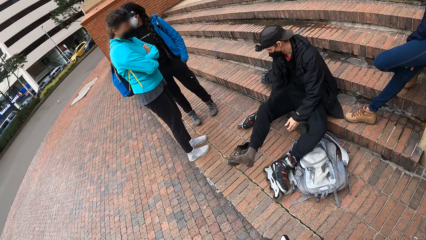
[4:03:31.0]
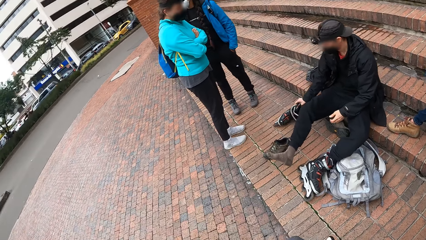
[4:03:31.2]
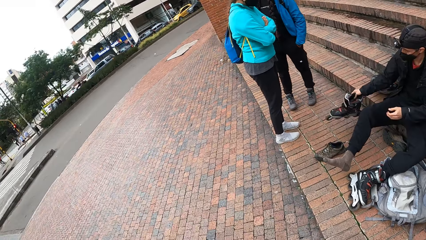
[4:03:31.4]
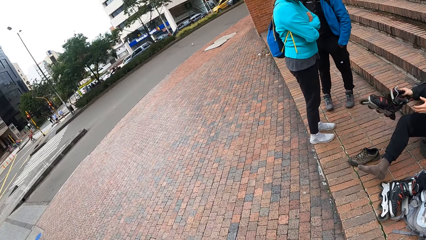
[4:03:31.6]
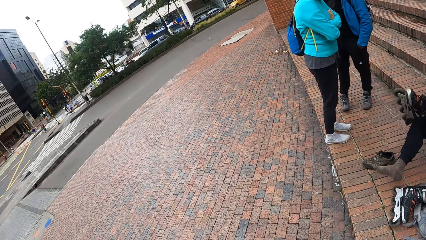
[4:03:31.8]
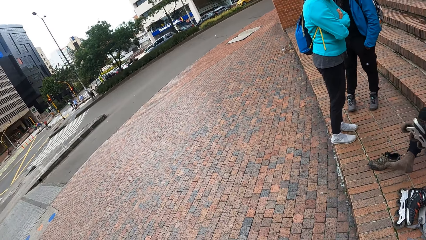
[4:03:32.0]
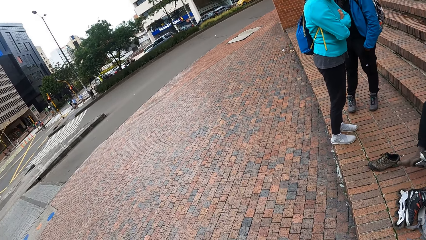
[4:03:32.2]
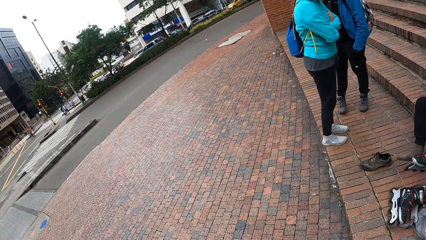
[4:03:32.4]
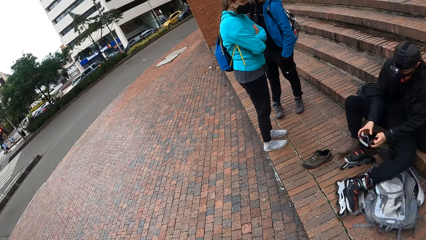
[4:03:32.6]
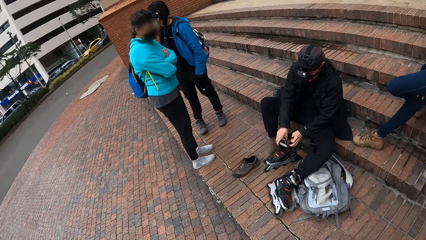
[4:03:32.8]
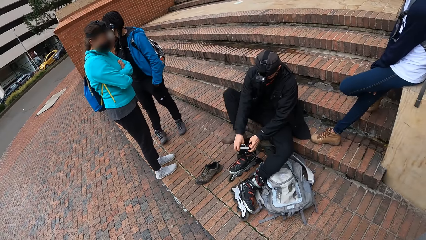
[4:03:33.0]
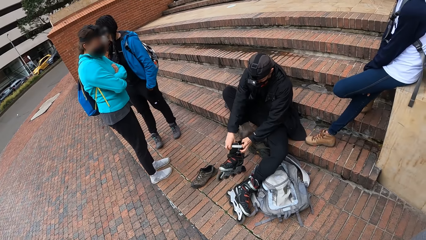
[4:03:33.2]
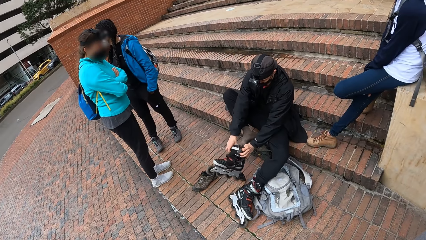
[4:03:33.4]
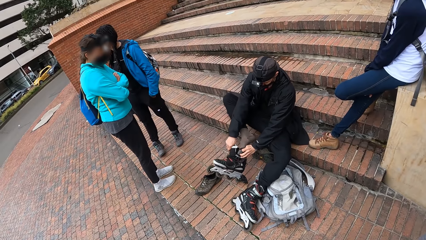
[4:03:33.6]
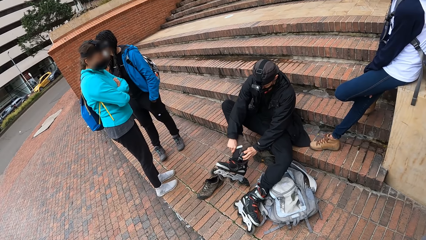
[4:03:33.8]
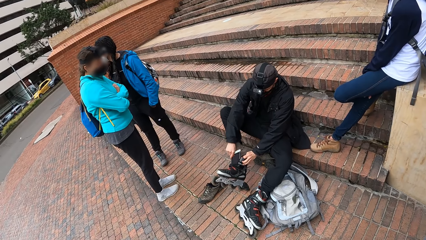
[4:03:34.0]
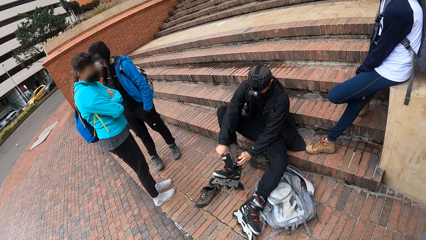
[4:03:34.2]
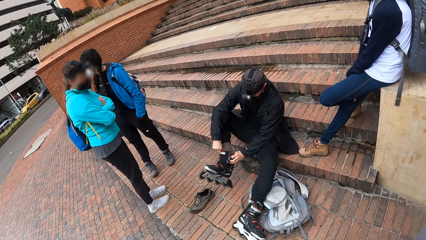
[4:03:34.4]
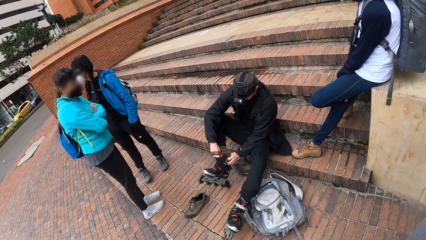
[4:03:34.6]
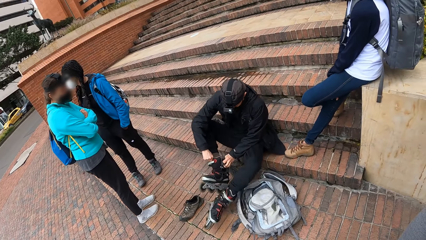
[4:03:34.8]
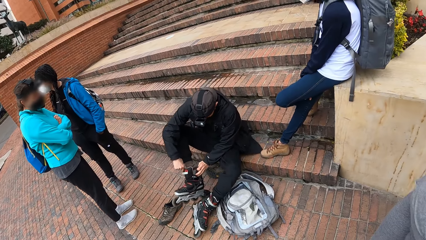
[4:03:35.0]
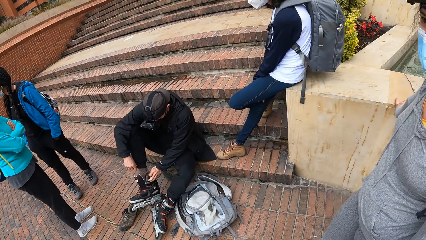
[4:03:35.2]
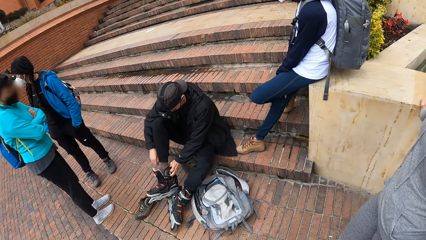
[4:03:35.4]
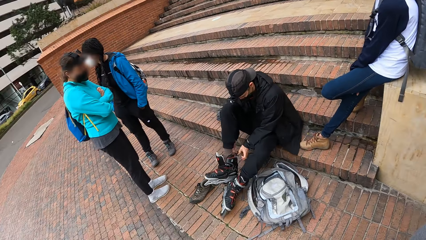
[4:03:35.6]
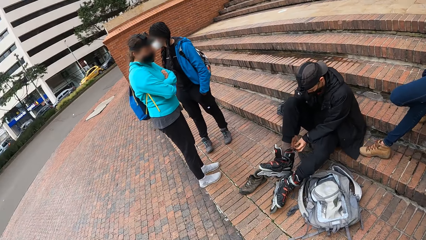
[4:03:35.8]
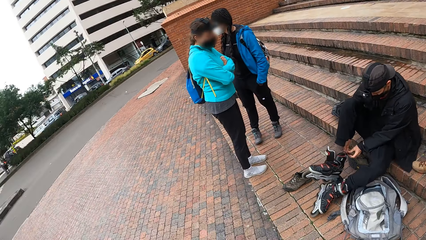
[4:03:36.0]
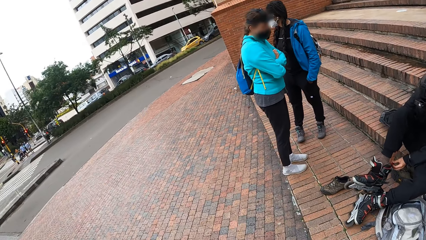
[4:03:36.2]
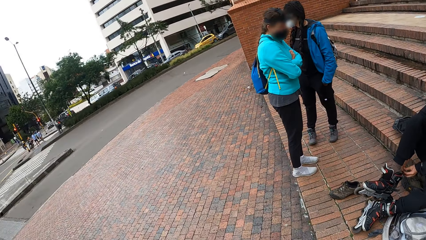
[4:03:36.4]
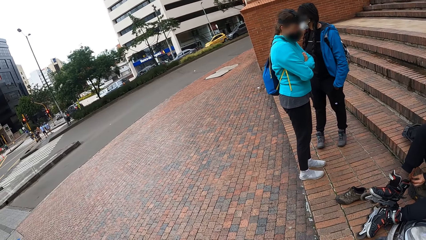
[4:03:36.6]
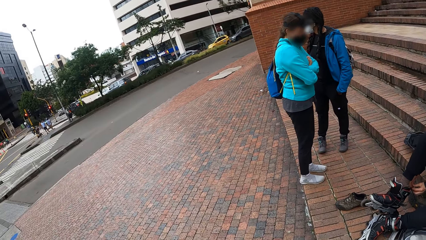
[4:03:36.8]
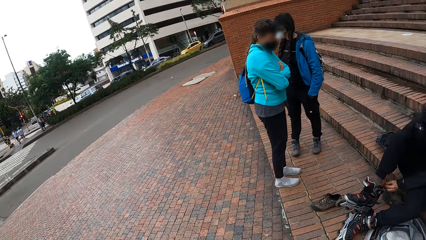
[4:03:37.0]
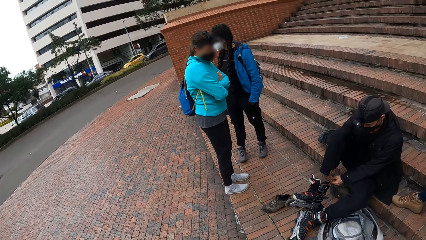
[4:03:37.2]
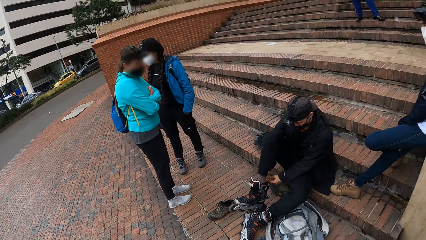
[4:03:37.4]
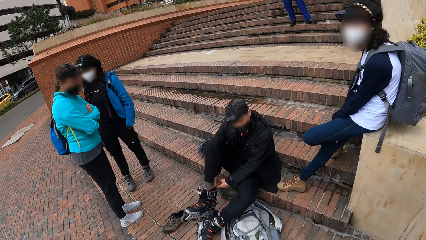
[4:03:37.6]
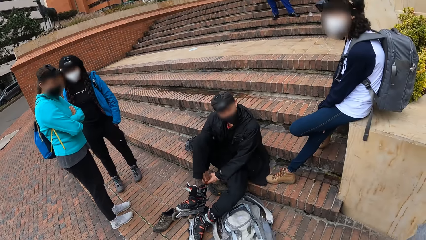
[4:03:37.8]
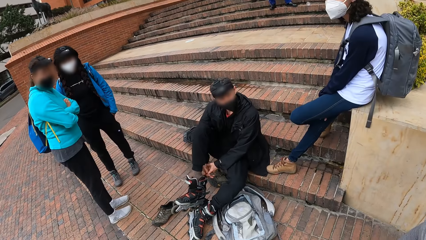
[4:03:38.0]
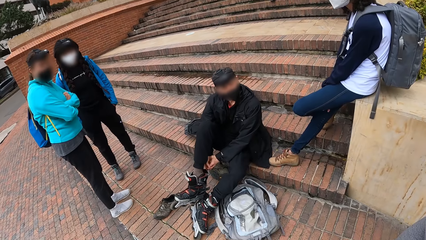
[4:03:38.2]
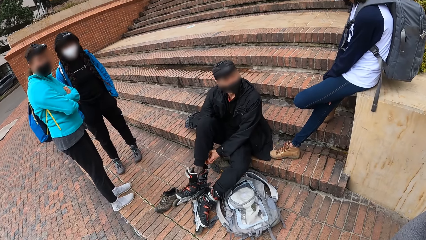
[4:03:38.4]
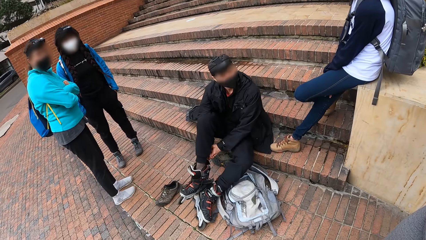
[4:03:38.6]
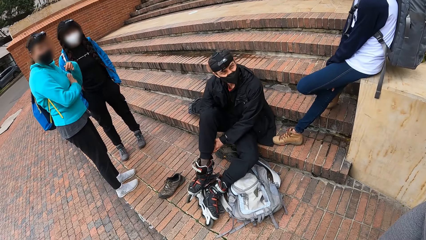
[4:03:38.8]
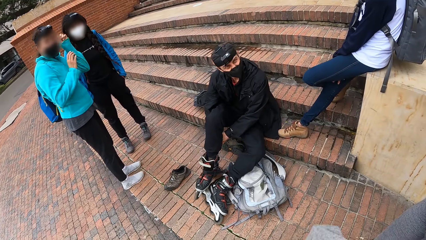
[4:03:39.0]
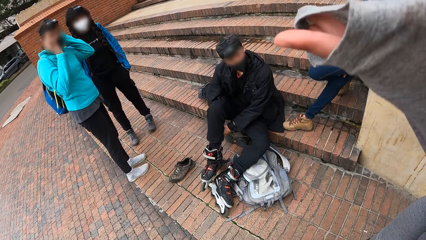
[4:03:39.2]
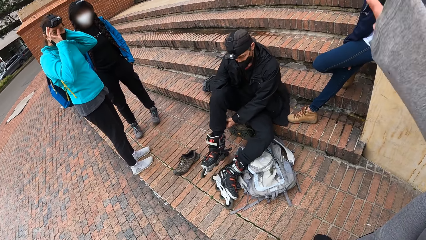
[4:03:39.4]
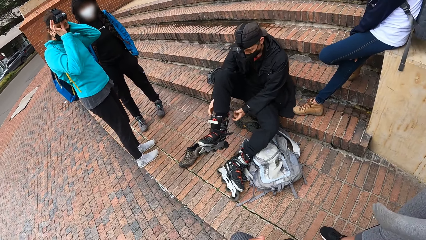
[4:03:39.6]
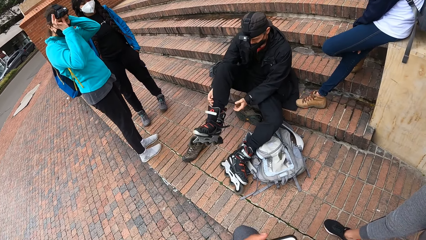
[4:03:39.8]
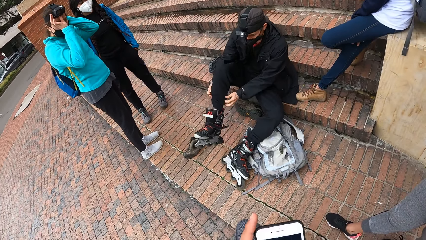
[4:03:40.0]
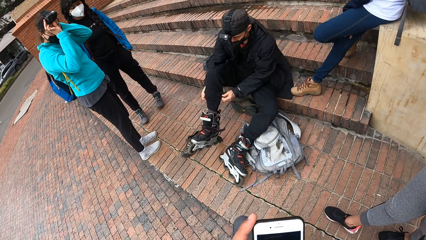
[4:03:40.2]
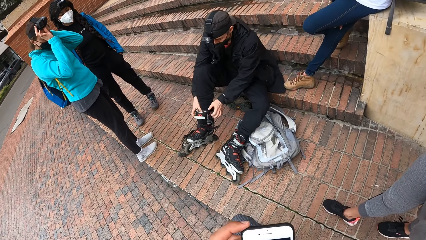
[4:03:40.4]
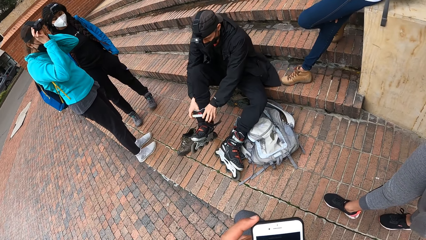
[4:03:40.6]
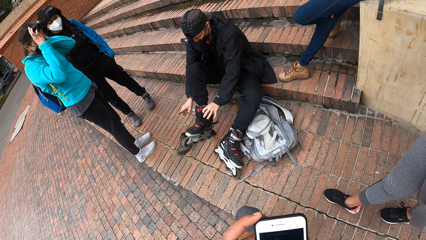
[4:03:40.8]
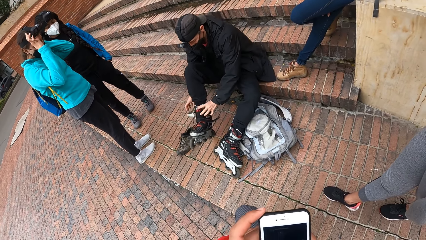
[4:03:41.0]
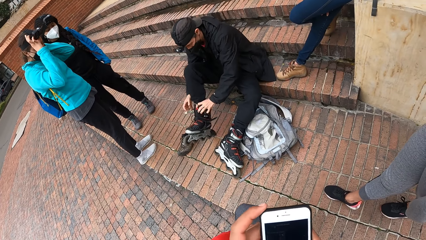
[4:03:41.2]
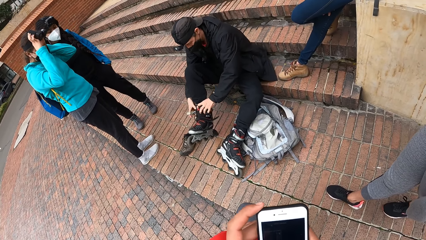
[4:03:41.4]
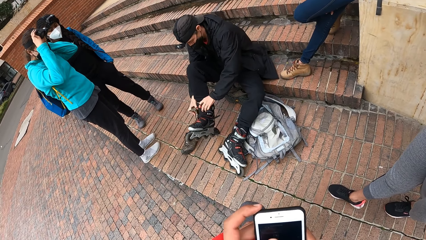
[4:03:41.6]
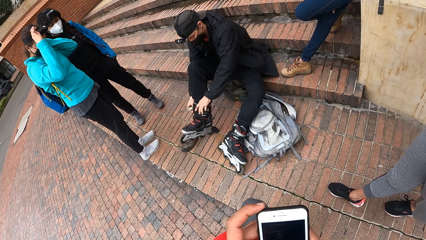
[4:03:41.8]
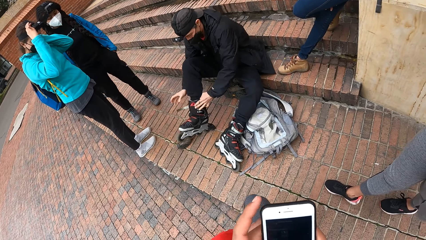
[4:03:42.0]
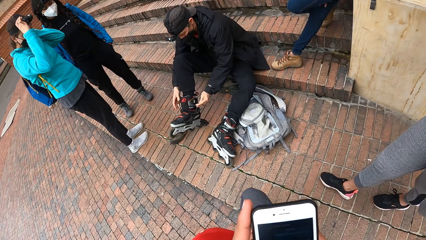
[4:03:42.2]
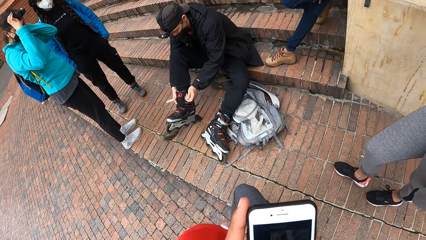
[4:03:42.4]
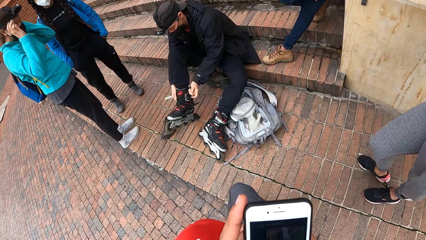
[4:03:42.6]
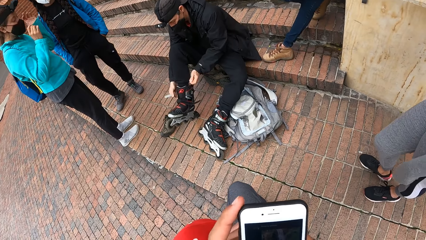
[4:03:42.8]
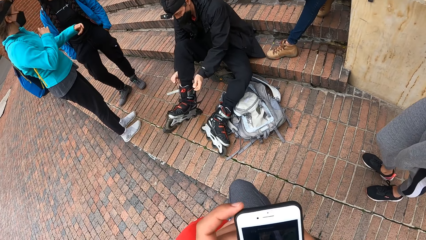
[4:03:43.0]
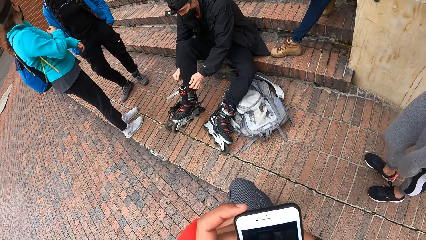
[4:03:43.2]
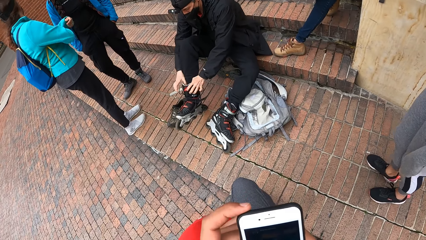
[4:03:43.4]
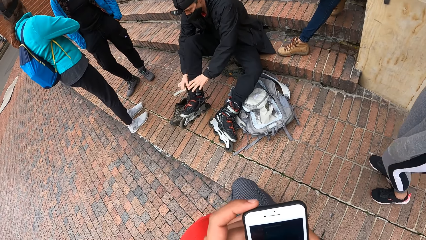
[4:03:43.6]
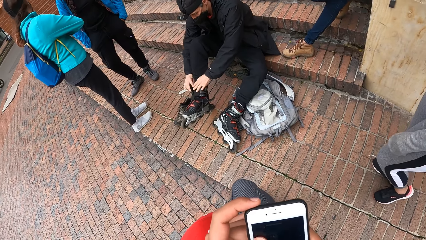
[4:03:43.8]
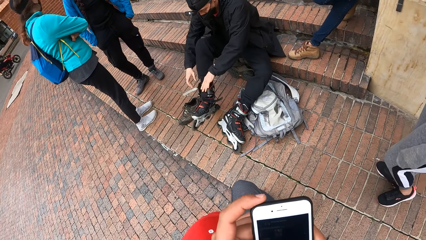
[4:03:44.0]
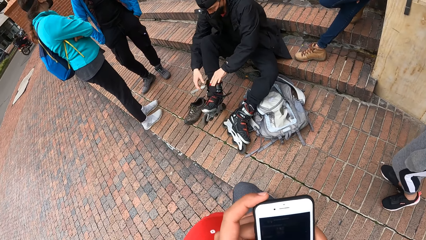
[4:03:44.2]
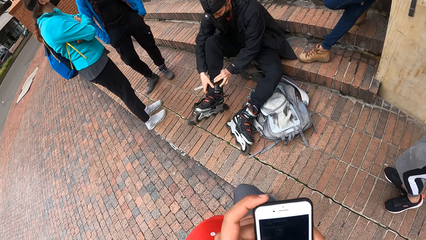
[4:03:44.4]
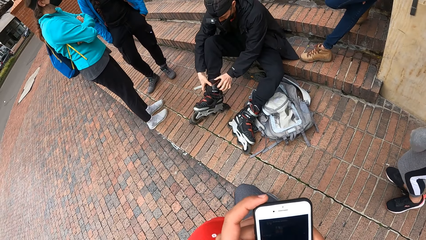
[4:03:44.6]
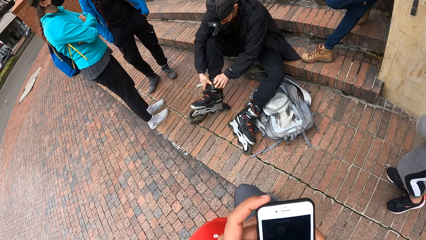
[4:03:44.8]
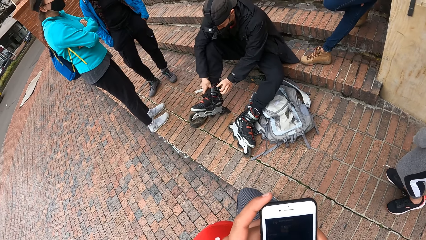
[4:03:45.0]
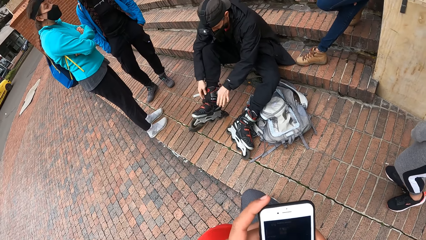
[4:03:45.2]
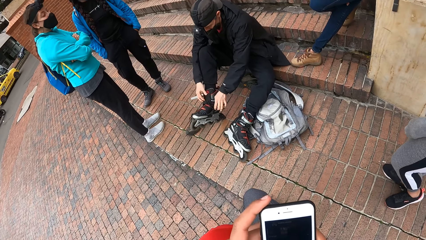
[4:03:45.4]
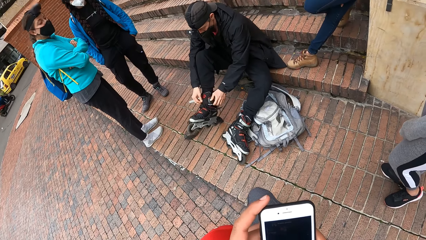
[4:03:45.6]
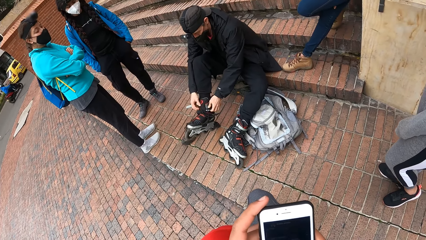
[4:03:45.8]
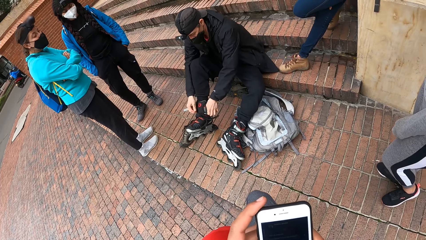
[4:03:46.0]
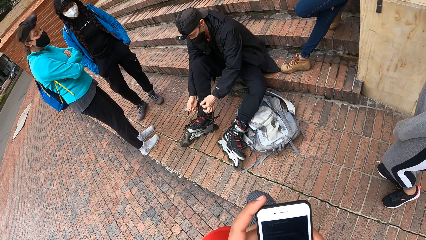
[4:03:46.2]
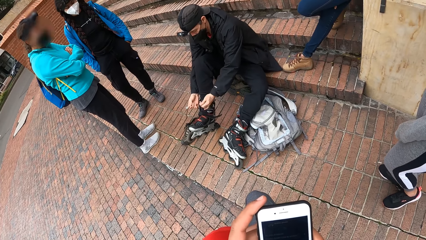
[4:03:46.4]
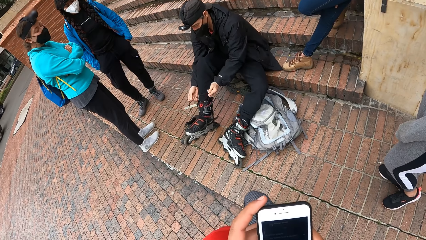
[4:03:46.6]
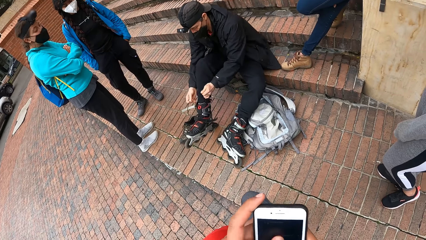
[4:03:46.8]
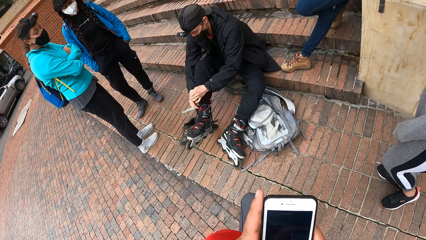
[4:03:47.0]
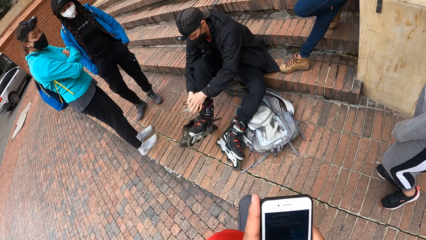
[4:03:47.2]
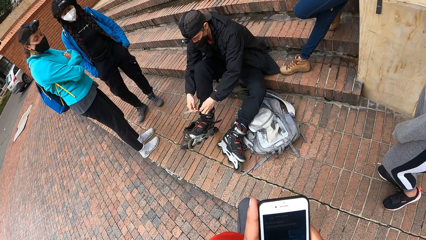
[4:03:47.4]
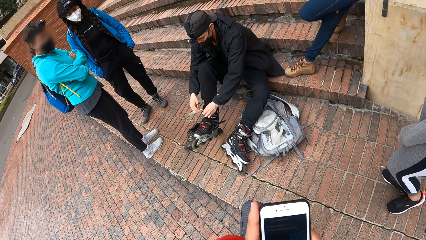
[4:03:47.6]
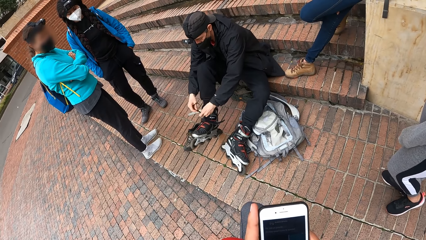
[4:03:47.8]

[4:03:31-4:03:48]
The man picks up a skate shoe with his right hand. He wears the skate shoe on his left leg with both hands. A woman adjusts a camera on her head with both hands. The camera wearer operates a phone with both hands. The woman removes her hands from the camera.
